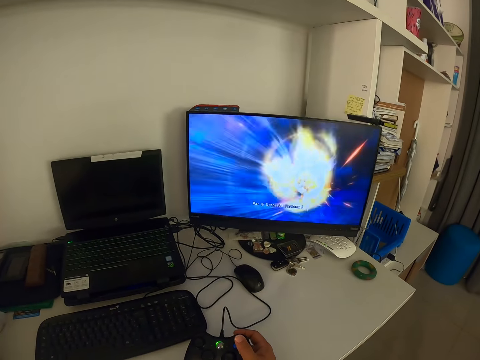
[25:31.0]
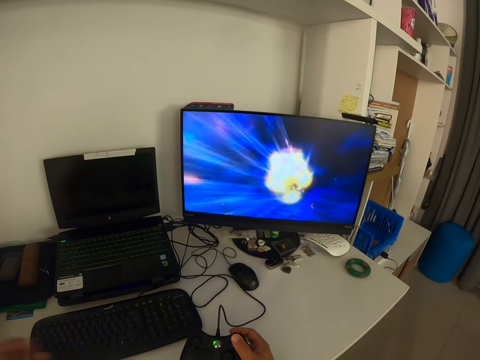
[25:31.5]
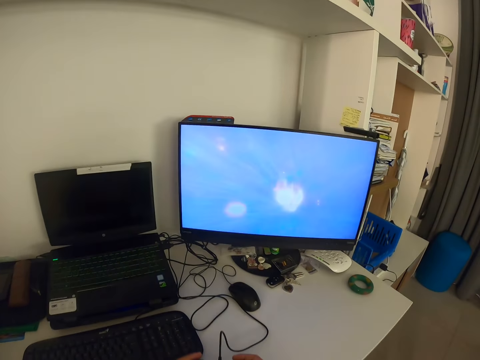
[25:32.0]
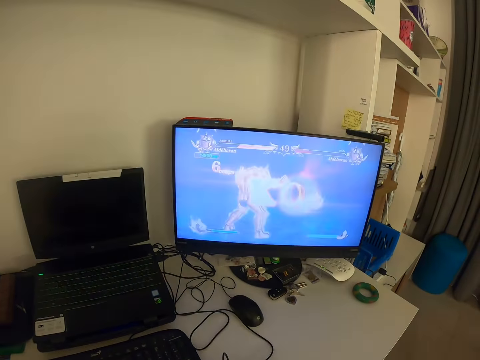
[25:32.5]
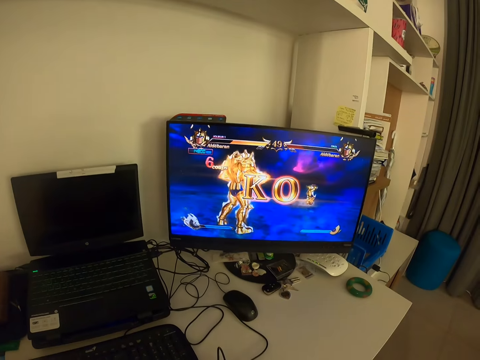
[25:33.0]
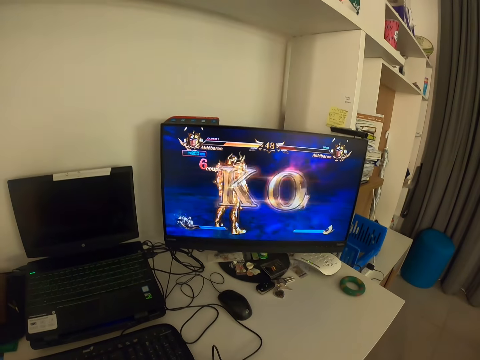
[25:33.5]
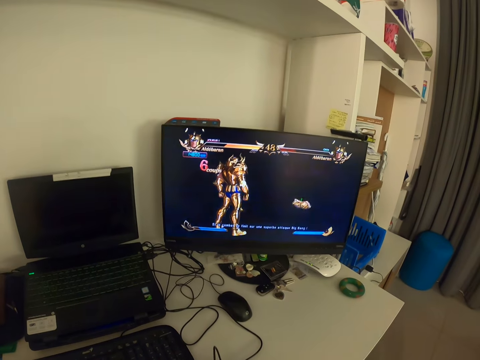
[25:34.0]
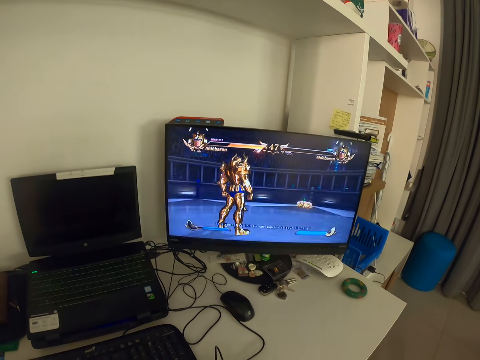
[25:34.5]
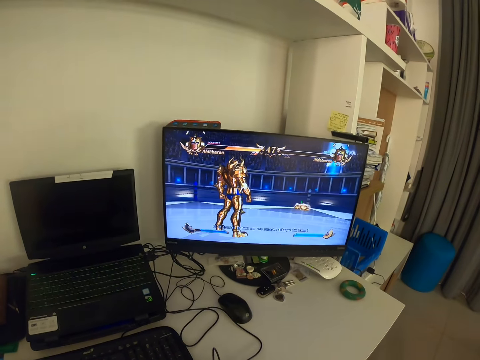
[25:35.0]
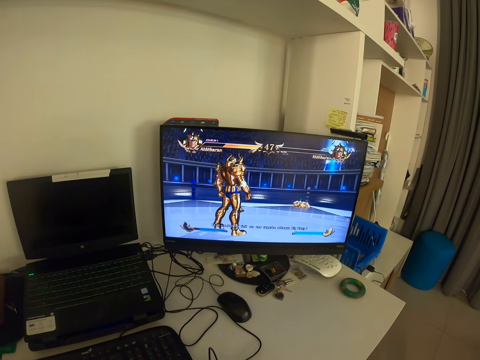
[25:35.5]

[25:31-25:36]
The camera wearer holds a game pad. They look at the monitor.

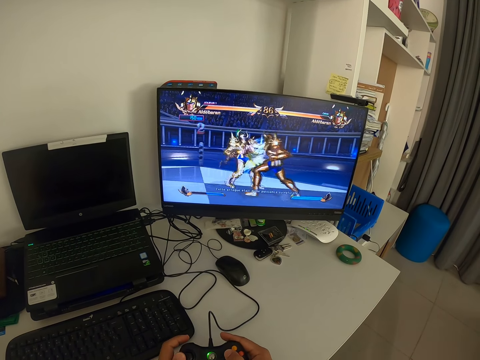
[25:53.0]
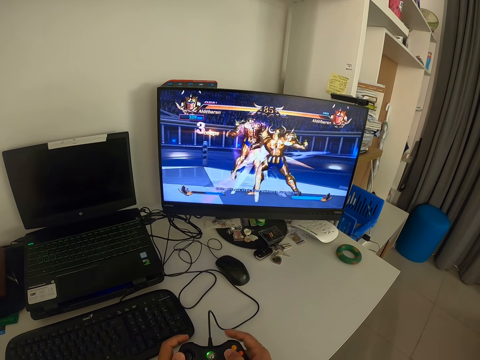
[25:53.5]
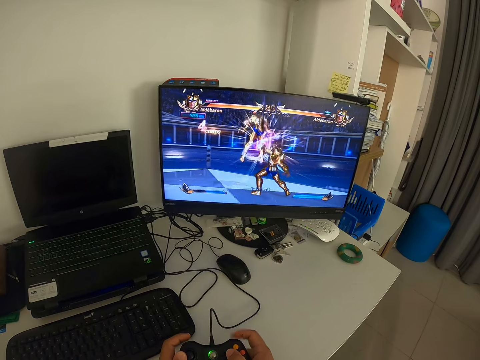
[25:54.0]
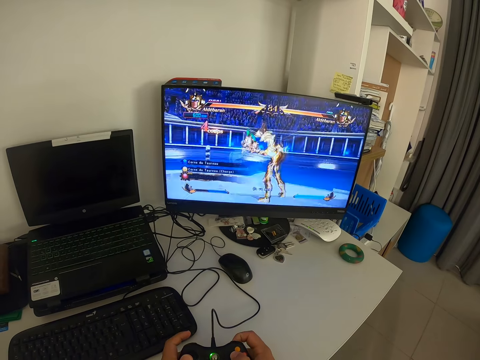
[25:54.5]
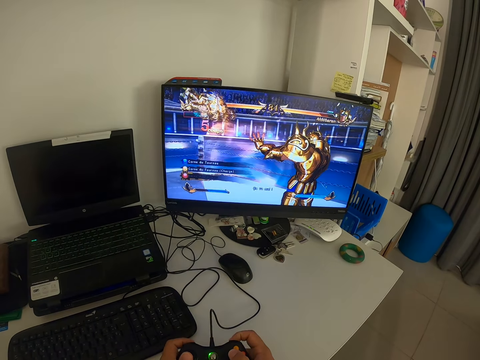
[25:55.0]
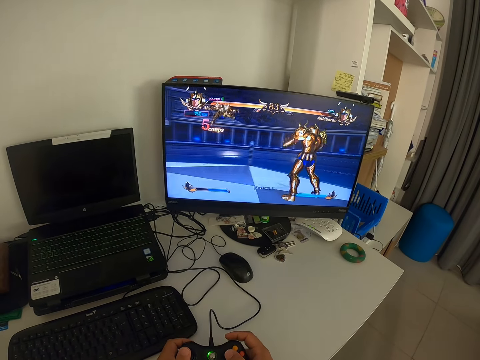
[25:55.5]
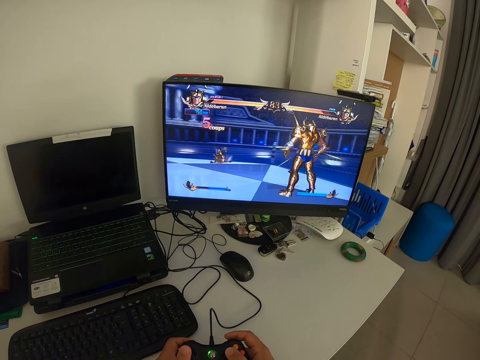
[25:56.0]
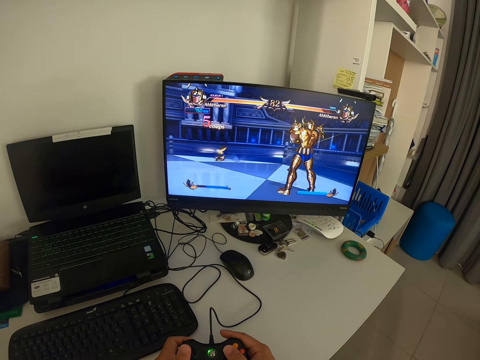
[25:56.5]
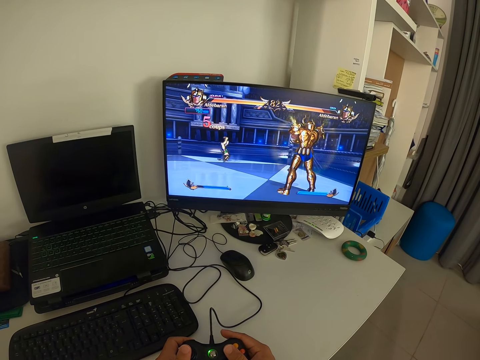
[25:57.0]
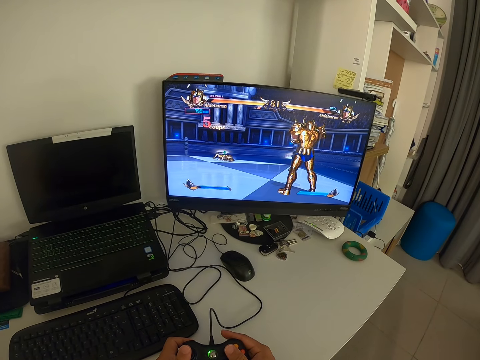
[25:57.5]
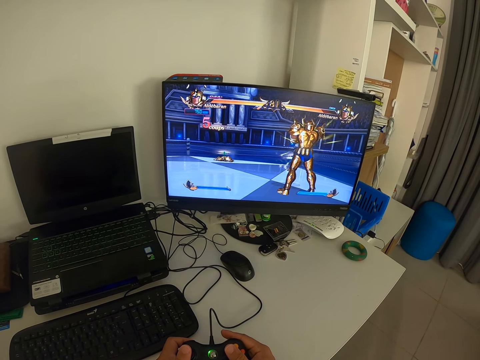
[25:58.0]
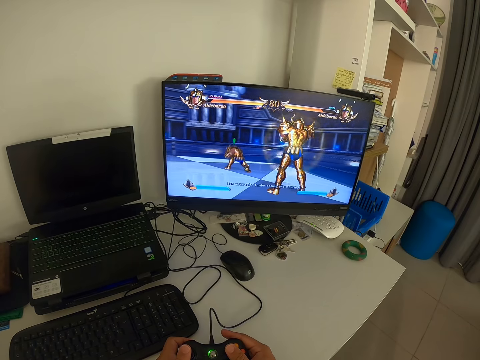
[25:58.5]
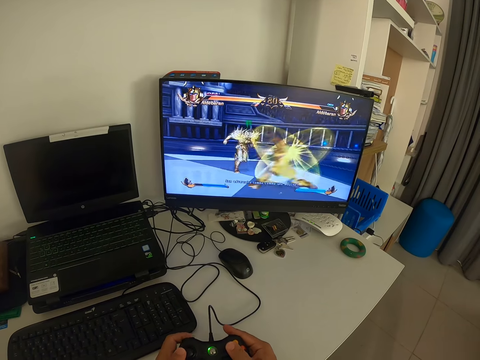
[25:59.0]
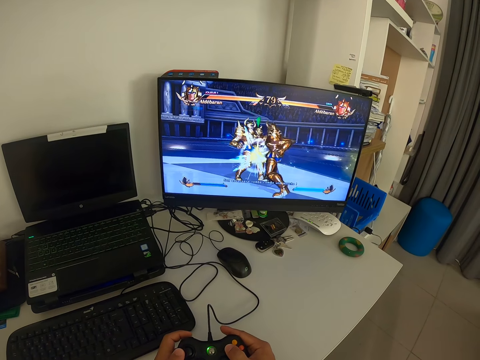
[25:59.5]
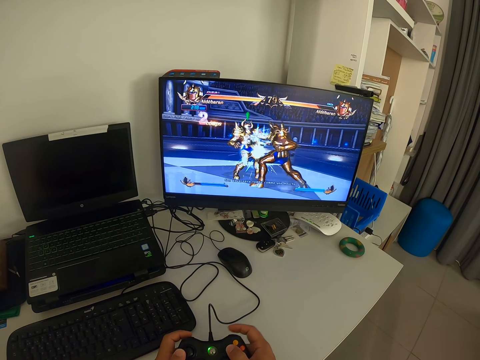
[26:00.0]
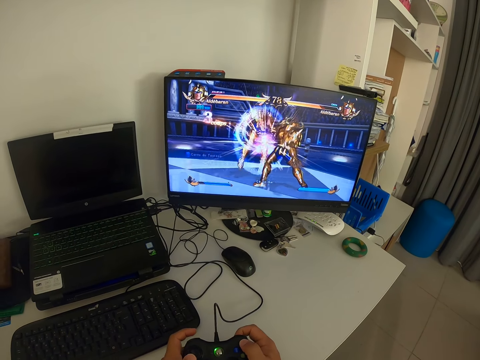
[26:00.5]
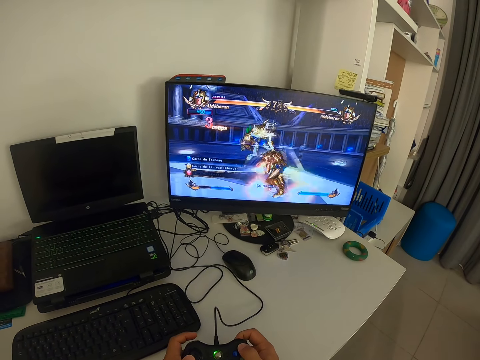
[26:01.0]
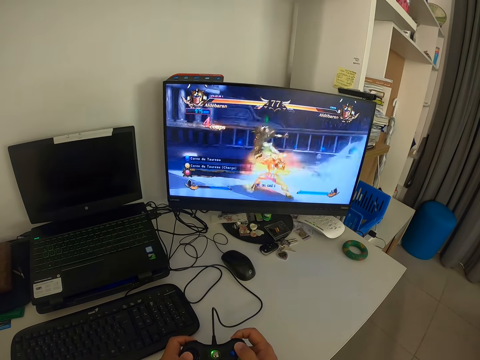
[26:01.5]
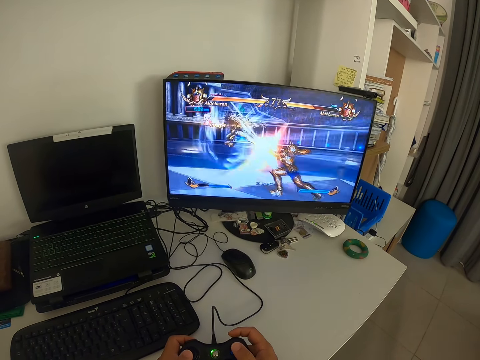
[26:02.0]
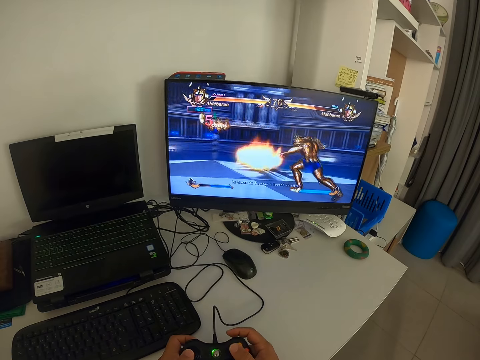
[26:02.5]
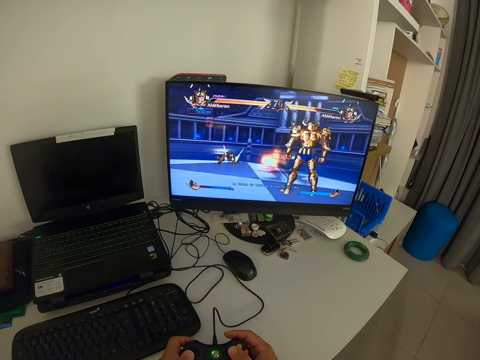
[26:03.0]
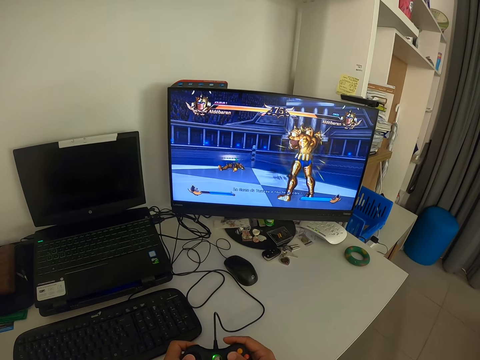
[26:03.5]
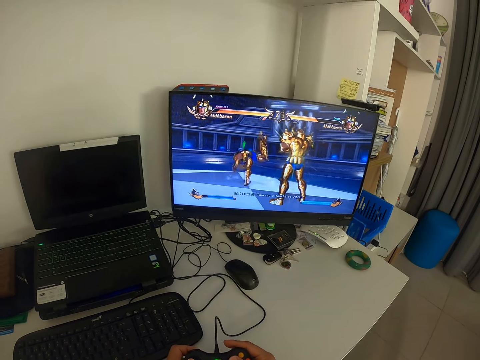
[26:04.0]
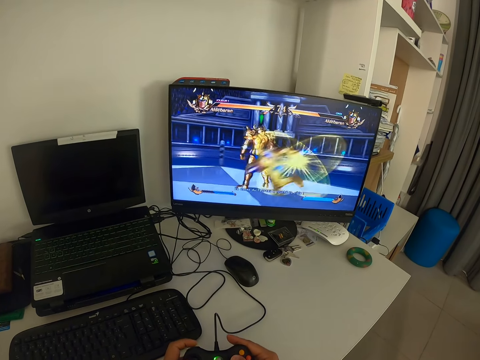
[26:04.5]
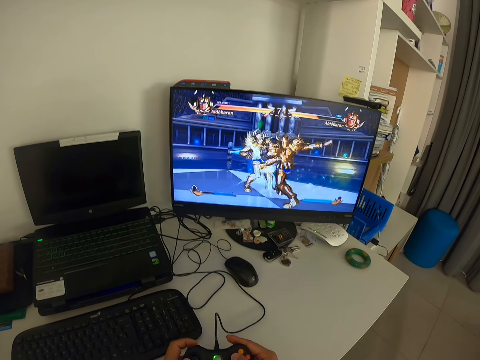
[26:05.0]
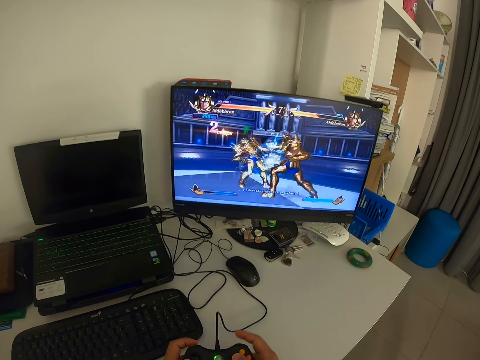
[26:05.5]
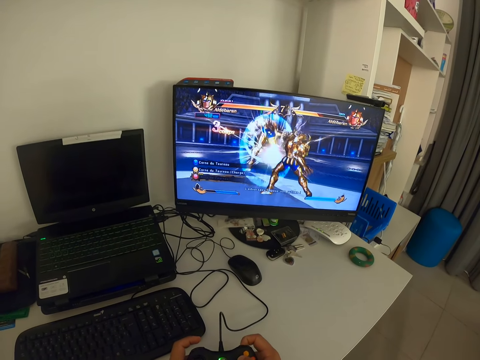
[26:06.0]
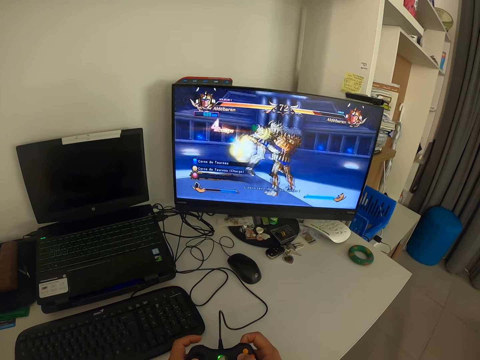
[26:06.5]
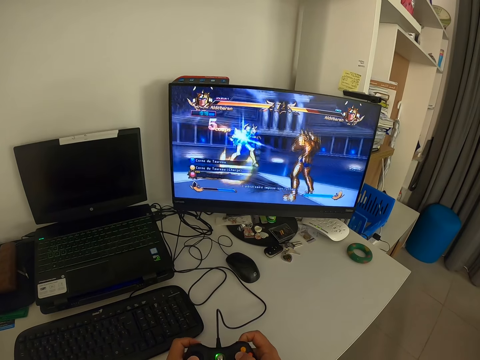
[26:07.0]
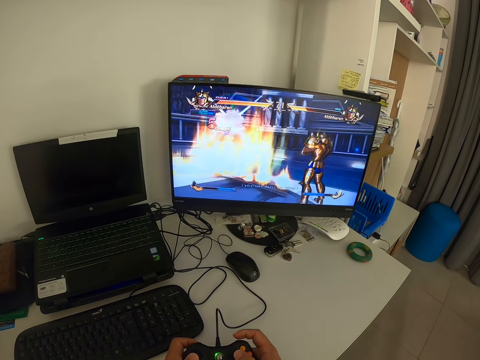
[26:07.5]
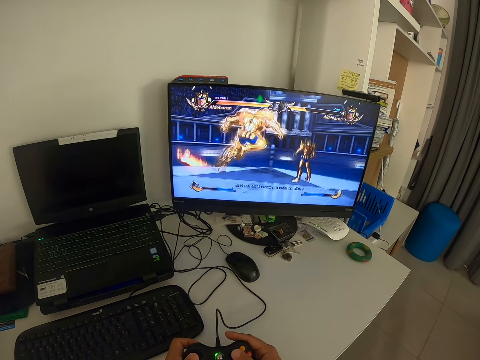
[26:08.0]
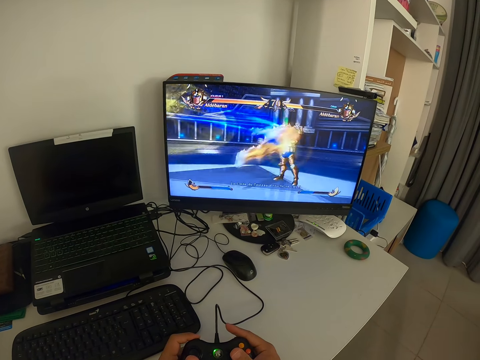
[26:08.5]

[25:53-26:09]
The camera wearer looks at the monitor. They press a game pad. They look at the monitor. They press a game pad.

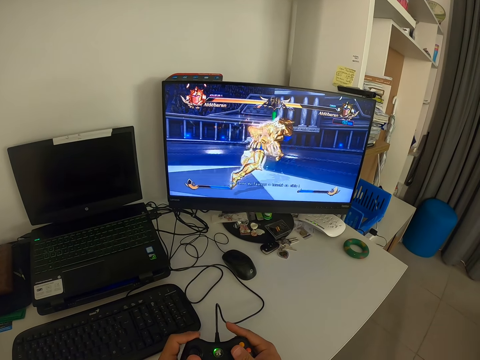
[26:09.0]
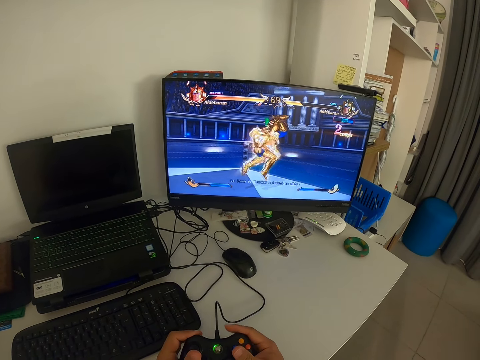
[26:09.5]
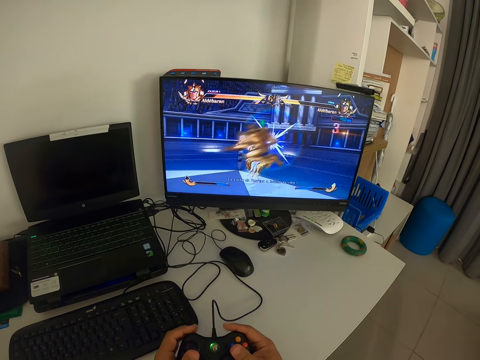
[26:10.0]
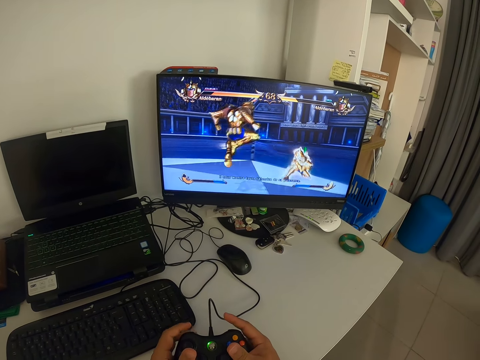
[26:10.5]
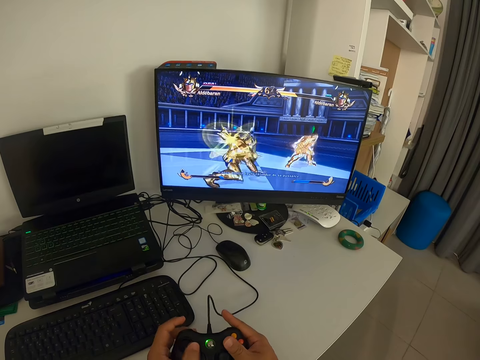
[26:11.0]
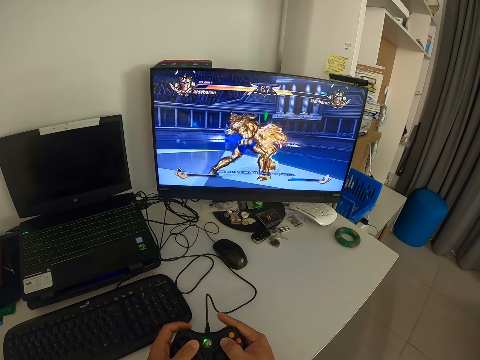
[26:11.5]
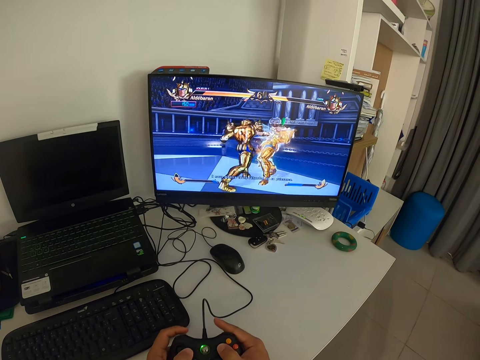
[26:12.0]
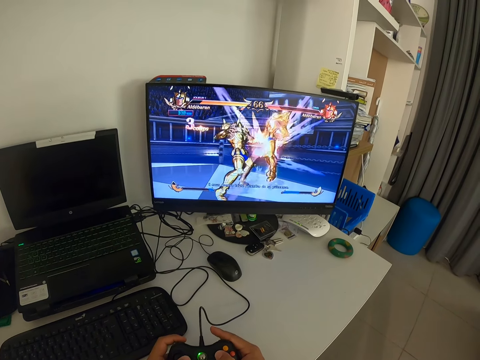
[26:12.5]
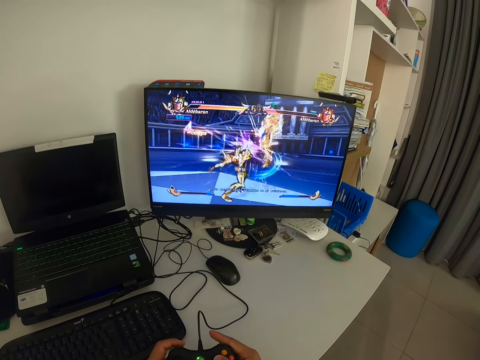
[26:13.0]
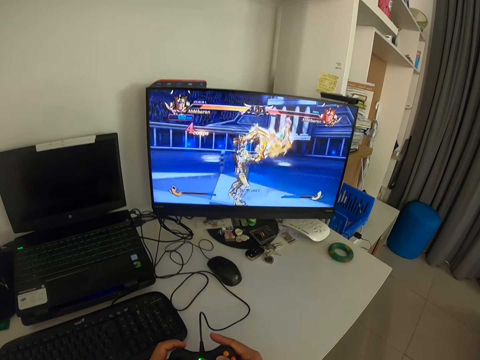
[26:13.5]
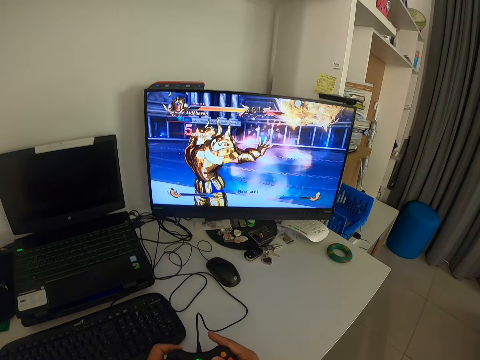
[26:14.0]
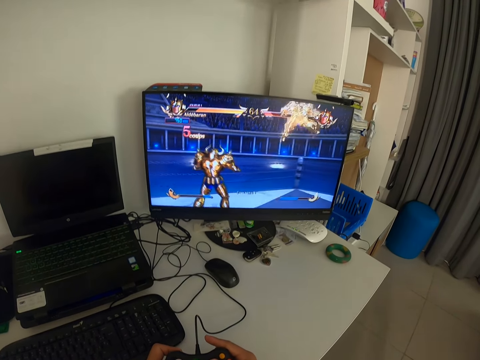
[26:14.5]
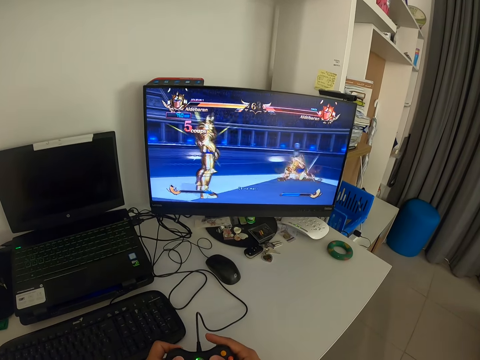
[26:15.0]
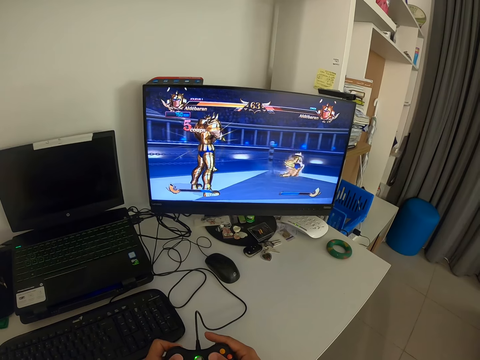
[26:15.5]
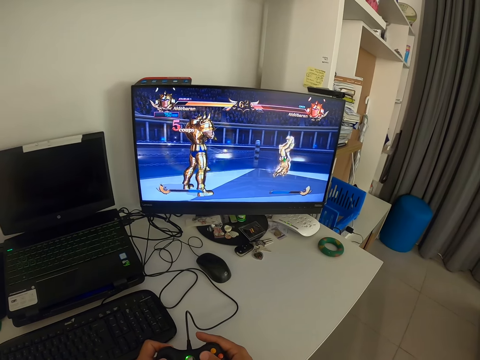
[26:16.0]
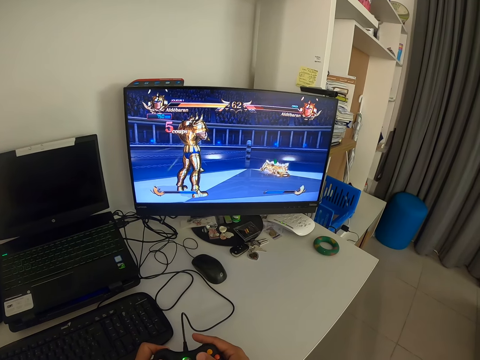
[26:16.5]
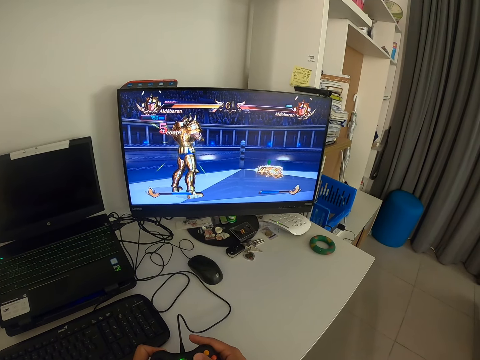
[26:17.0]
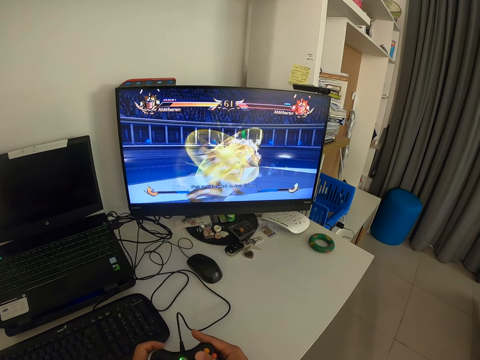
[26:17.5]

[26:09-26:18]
The camera wearer looks at the monitor. They press a game pad.
